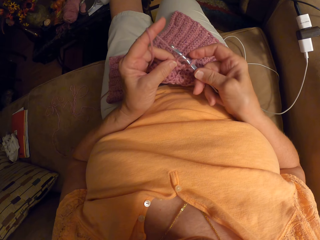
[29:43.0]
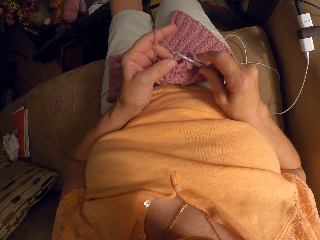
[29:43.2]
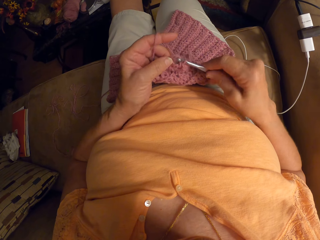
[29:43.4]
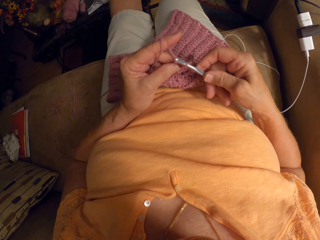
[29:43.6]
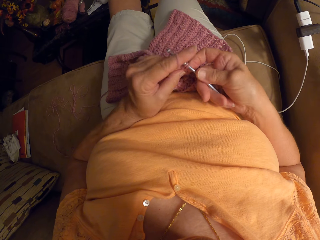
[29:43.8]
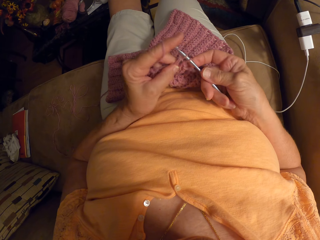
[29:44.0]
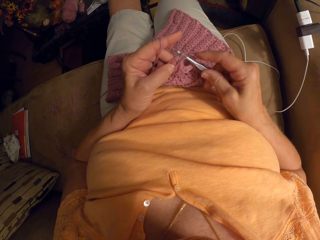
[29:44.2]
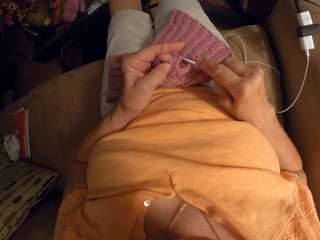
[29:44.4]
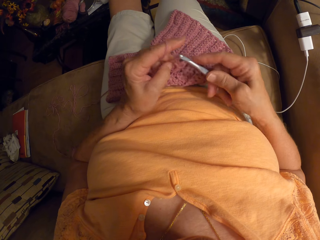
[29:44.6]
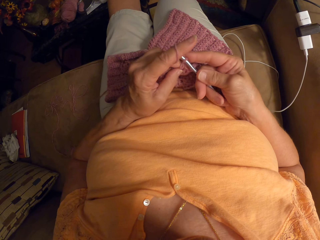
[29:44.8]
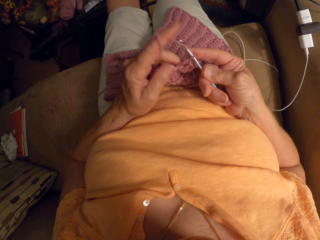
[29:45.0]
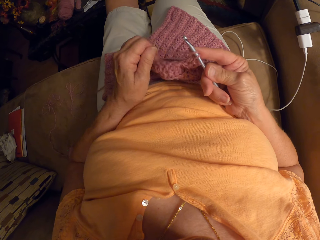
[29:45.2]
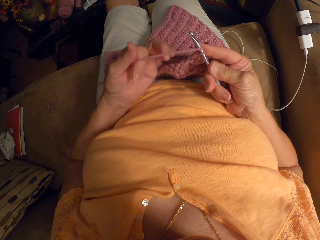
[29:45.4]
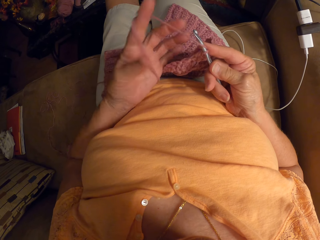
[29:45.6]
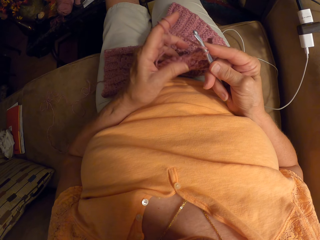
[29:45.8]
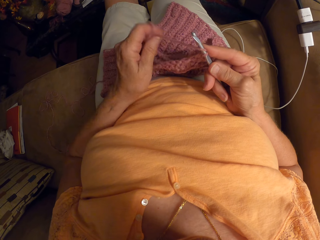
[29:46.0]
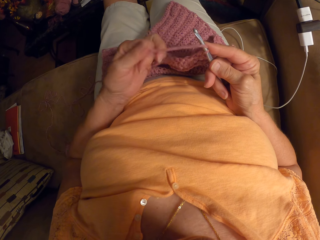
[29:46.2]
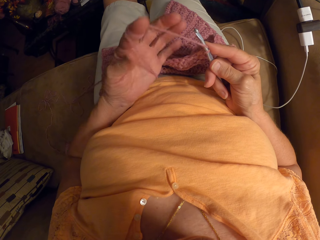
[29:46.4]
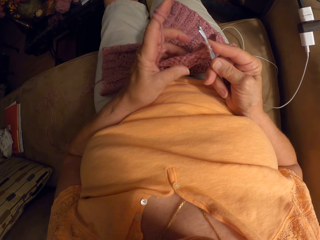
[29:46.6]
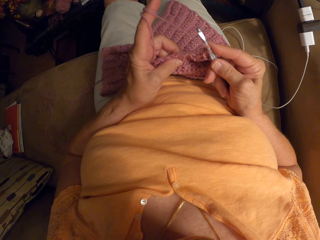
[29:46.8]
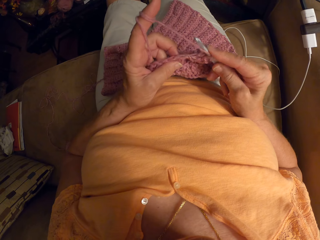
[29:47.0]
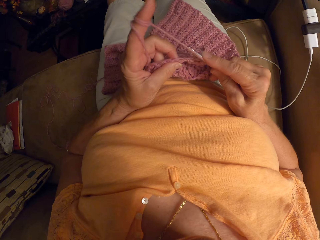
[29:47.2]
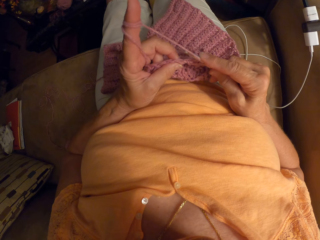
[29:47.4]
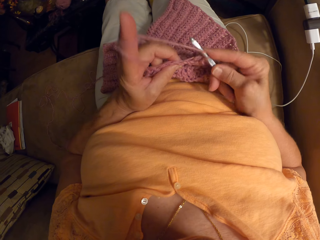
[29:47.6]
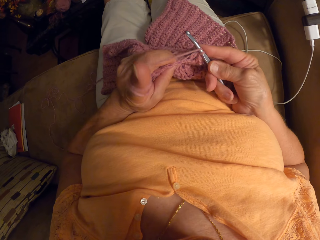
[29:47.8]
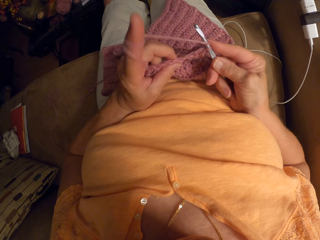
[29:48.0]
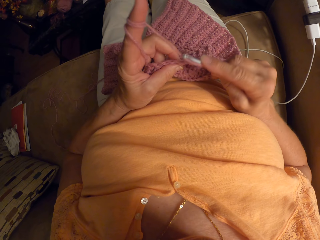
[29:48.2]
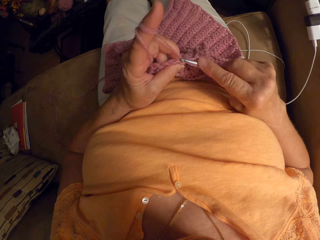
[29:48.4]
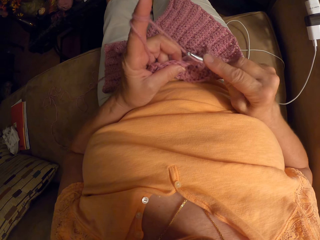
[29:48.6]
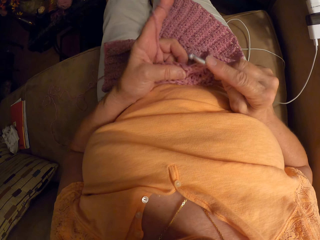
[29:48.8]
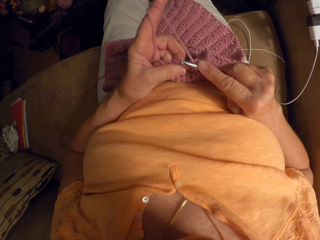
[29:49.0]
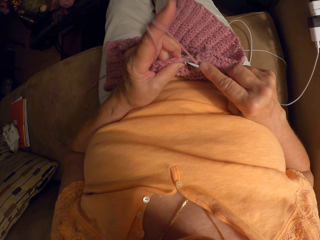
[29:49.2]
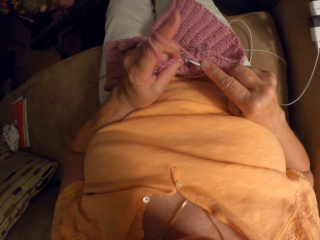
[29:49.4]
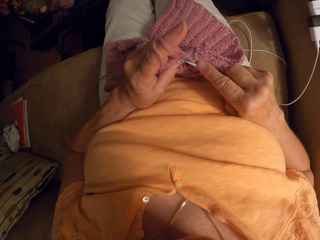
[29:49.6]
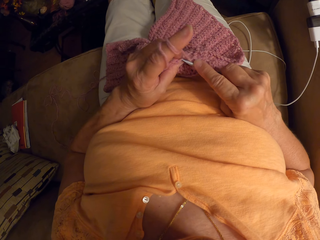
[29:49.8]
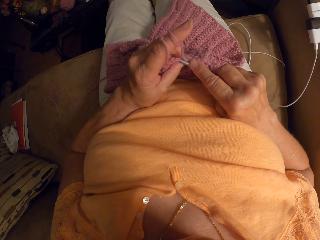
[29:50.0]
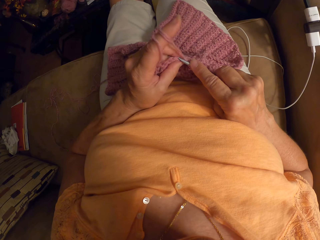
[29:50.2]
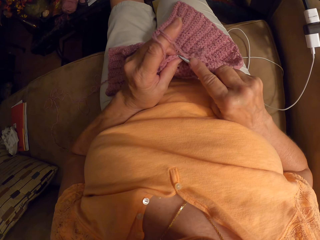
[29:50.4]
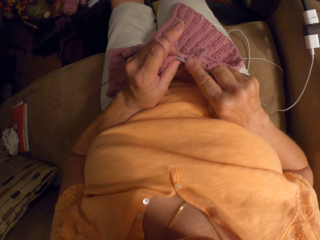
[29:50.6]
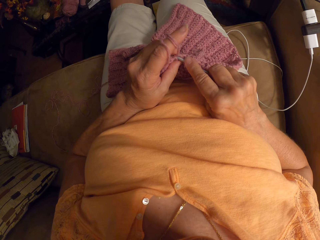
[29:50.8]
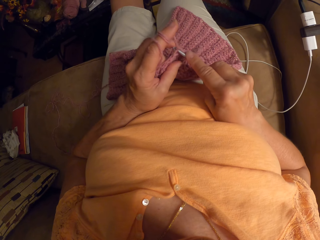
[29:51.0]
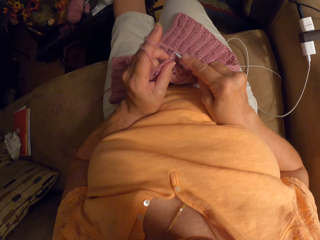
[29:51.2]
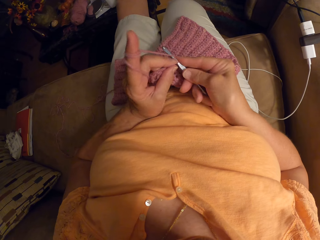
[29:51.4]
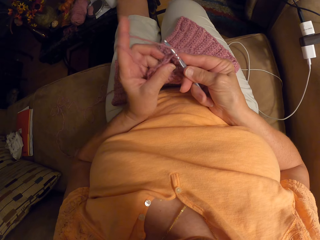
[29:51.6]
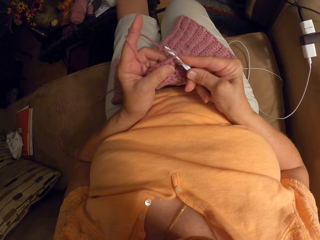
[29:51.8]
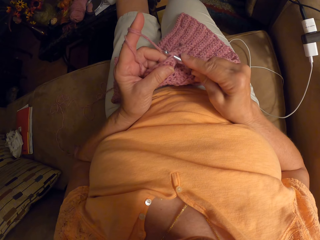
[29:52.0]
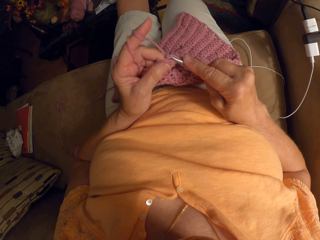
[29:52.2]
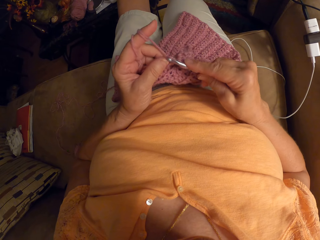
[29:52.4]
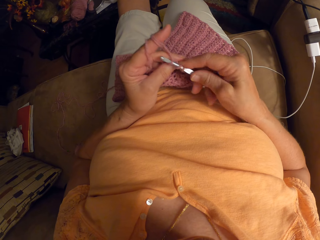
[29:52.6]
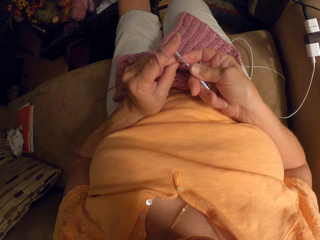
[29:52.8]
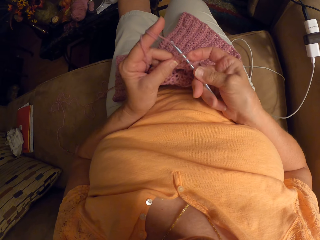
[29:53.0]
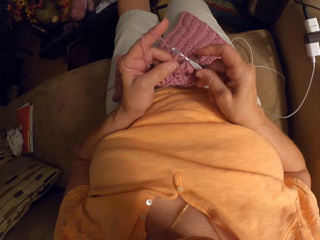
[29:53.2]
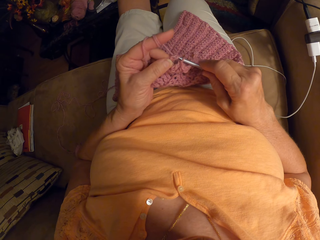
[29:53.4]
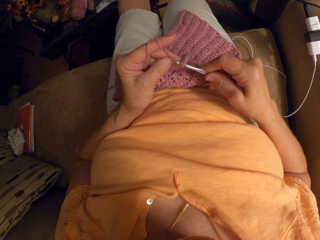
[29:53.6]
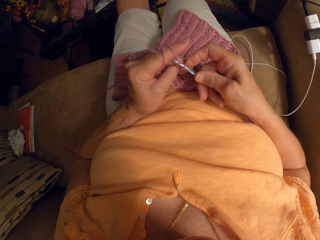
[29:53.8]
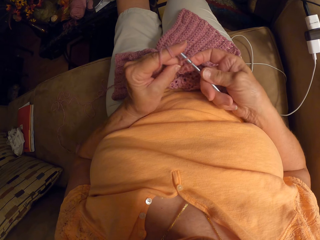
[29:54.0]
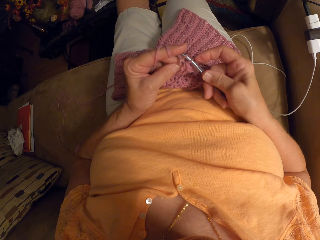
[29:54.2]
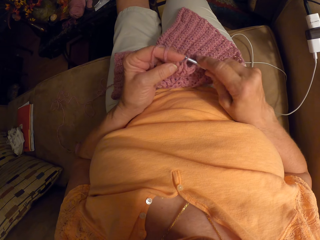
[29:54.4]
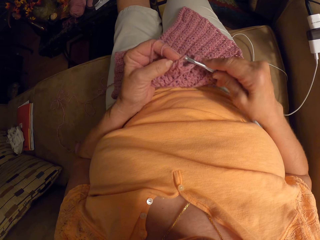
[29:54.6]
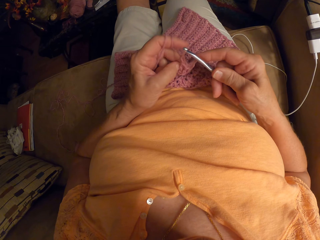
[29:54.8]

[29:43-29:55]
The camera wearer rolls thread on the index finger. They crochet.

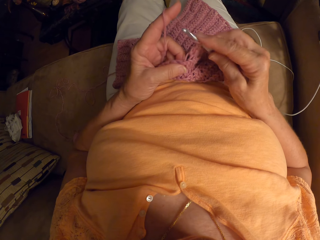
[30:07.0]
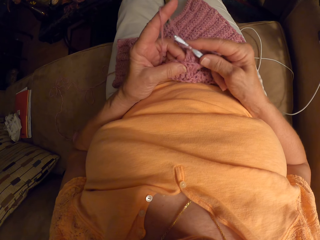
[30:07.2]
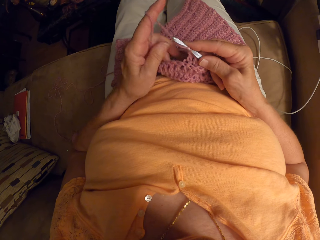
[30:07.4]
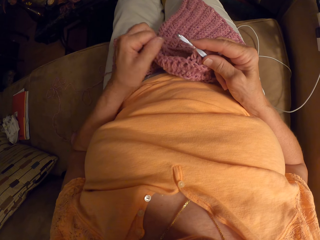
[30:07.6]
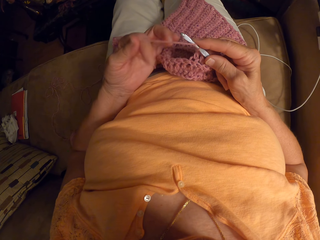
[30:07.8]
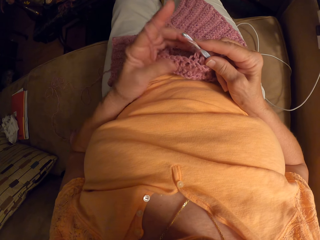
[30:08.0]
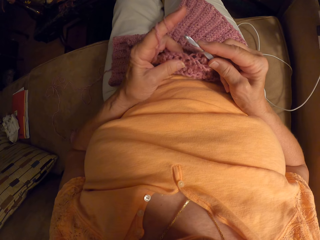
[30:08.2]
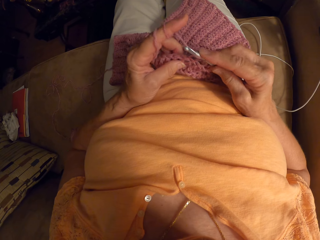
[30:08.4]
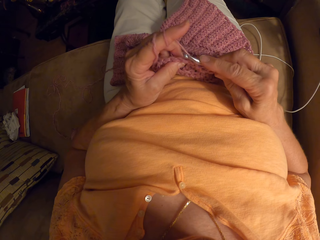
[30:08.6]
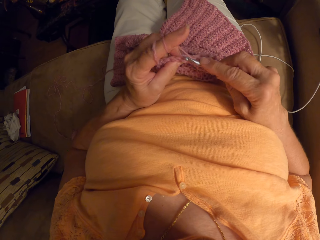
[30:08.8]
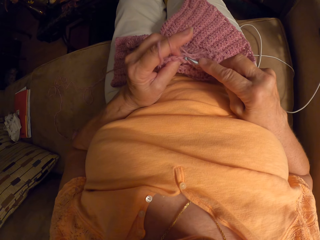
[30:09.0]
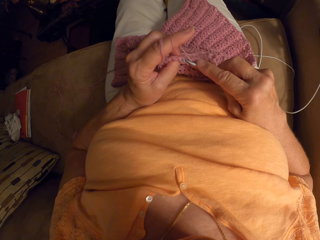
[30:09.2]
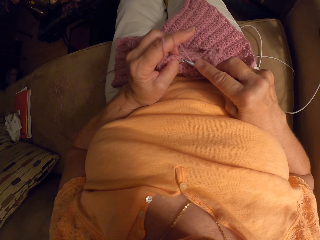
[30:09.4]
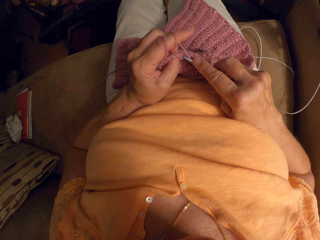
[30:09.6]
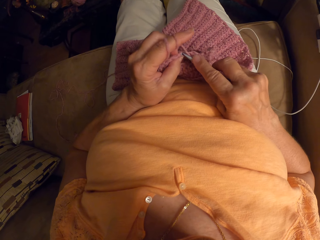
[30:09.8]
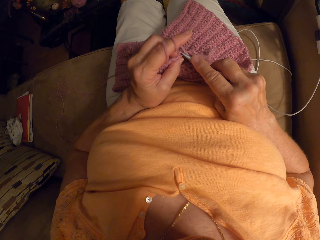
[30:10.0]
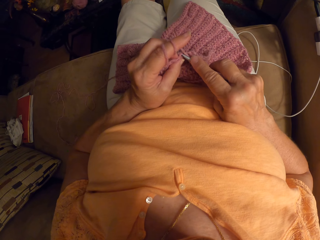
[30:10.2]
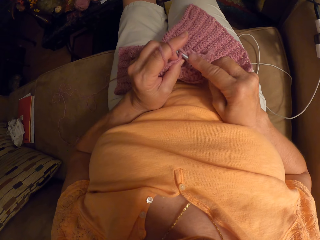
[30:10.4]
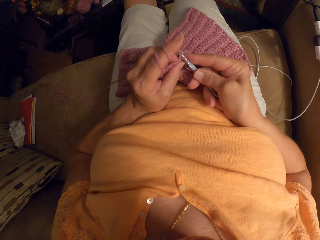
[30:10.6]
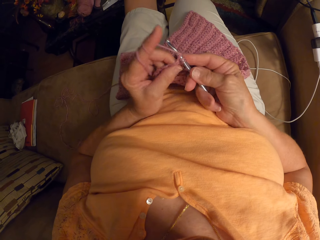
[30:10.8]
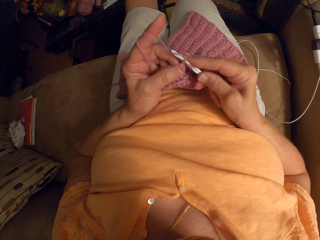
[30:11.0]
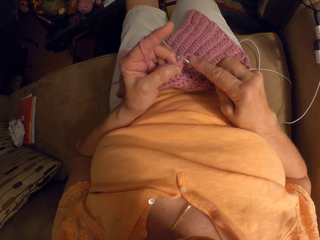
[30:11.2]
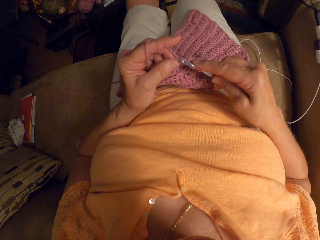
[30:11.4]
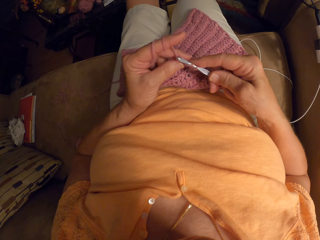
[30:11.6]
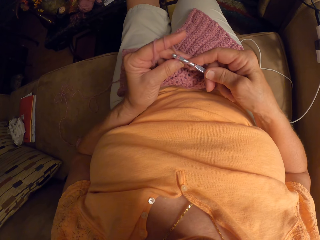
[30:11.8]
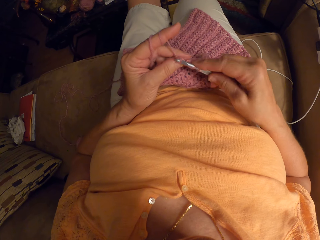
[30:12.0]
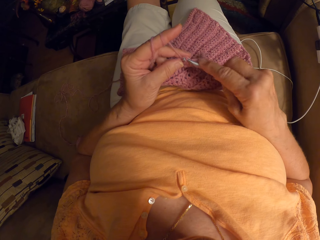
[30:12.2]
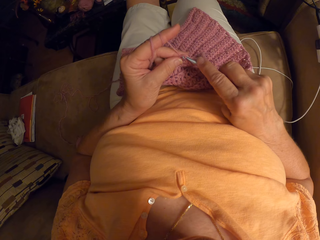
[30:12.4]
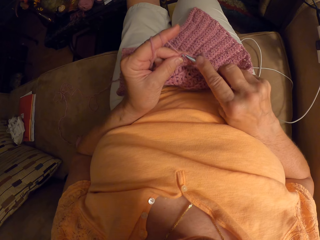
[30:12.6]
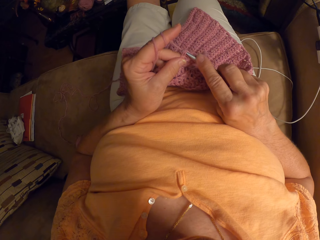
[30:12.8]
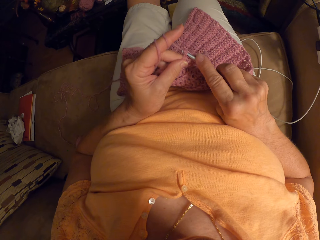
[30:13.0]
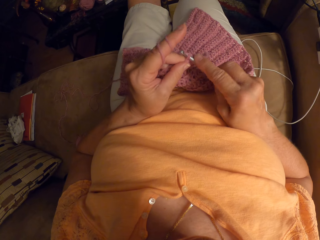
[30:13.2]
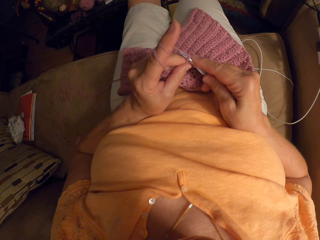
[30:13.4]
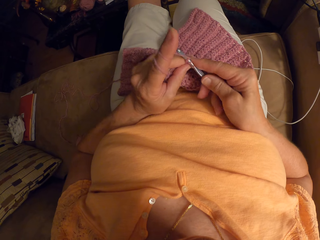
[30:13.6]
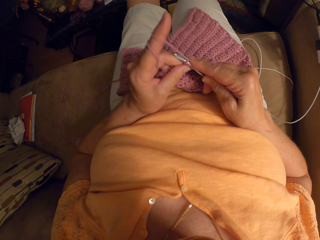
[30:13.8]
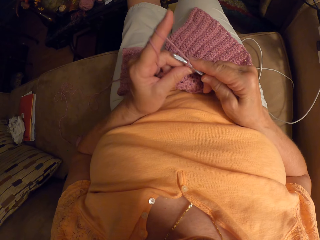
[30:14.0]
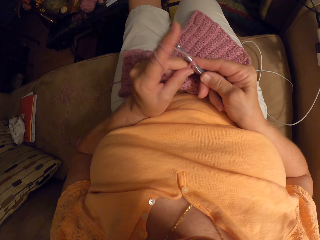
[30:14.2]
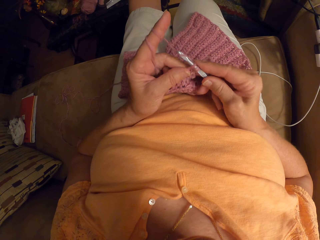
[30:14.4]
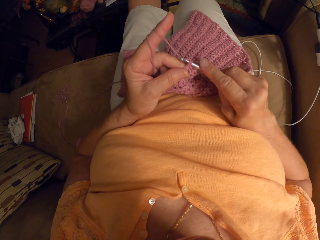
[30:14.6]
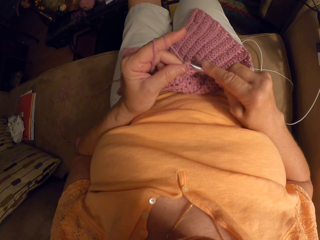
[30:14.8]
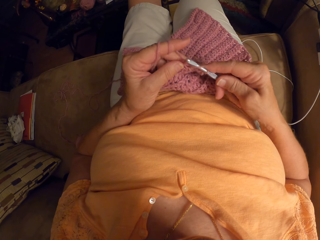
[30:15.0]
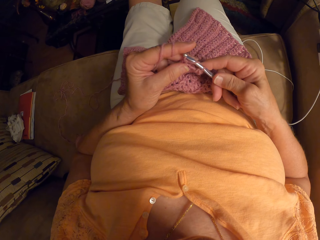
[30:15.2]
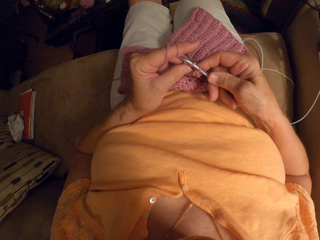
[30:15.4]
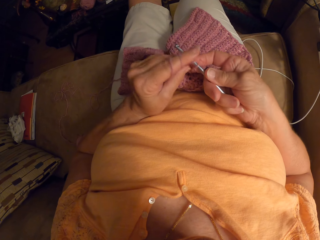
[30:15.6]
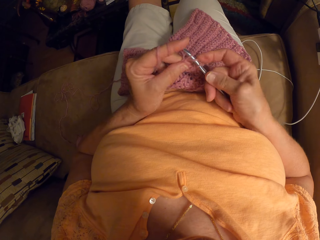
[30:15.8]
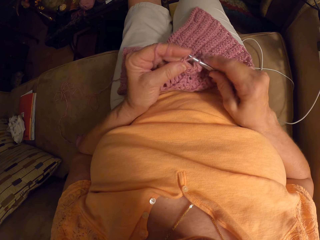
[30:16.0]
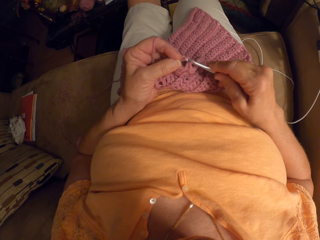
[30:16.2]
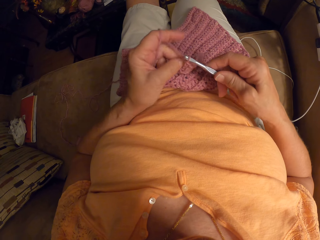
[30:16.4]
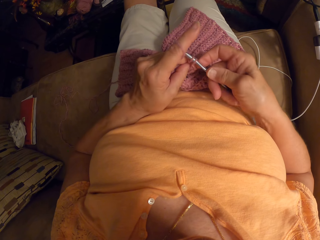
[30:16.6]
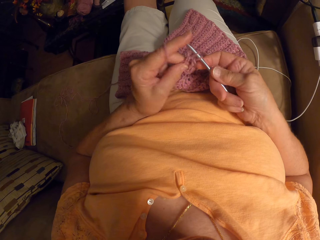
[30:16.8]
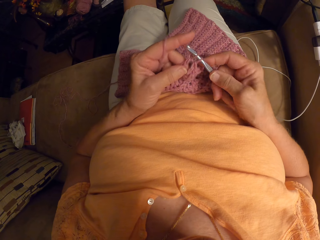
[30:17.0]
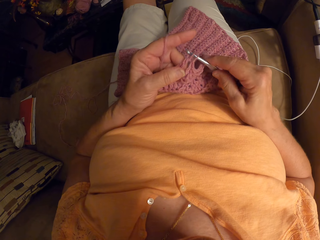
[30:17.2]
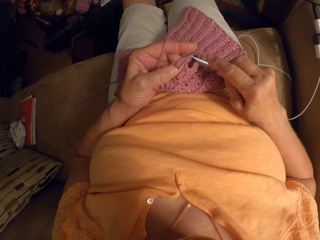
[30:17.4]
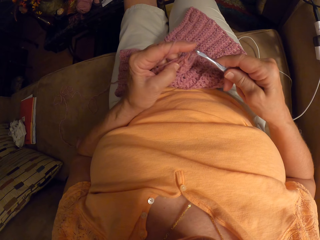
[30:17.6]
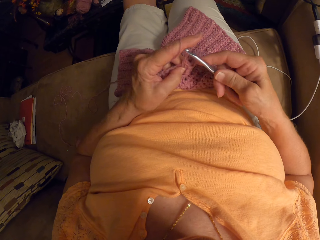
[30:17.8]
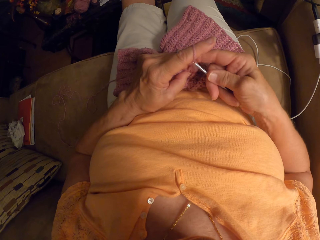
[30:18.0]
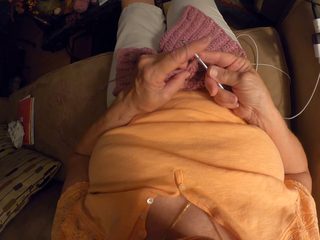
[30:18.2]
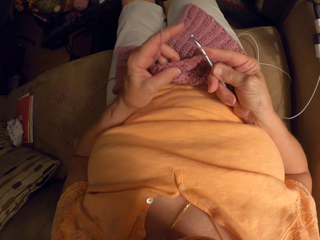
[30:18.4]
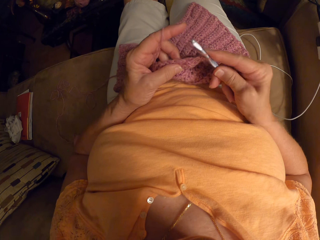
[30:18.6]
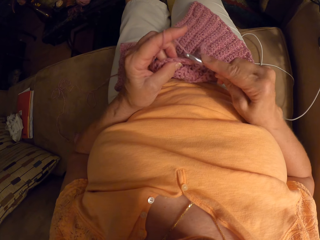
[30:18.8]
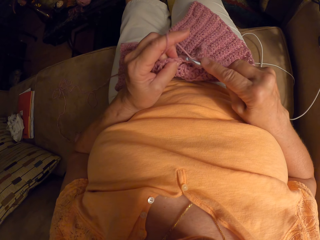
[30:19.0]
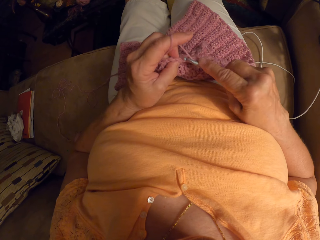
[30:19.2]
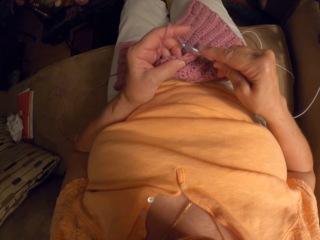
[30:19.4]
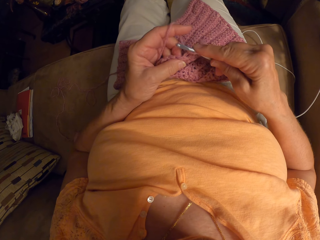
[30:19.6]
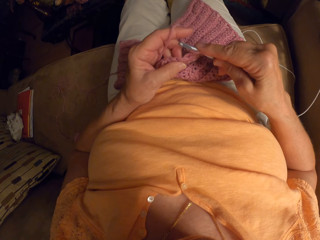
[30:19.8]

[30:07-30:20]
The camera wearer rolls thread on the index finger. They crochet.
